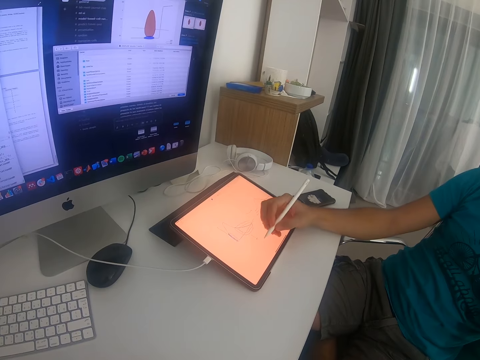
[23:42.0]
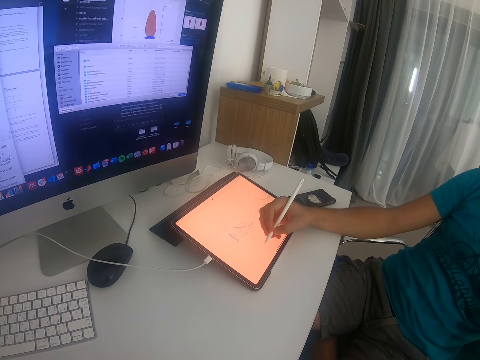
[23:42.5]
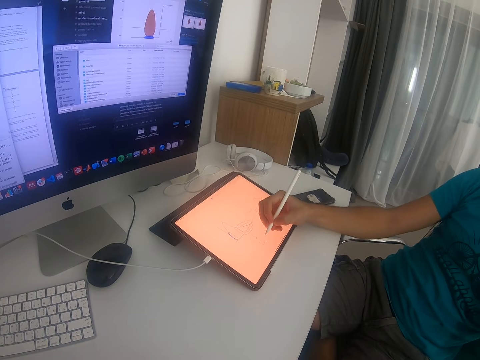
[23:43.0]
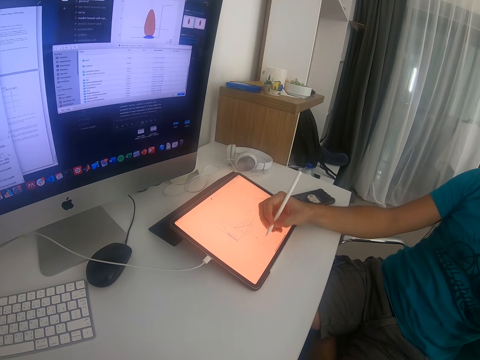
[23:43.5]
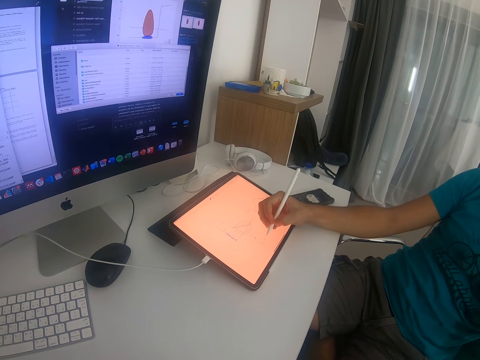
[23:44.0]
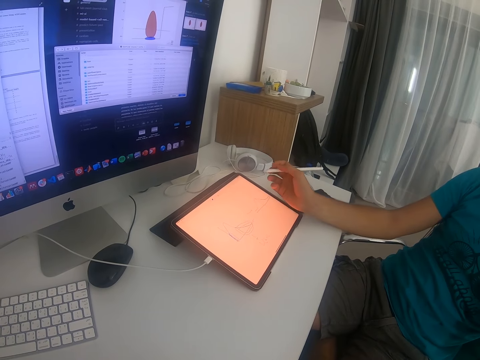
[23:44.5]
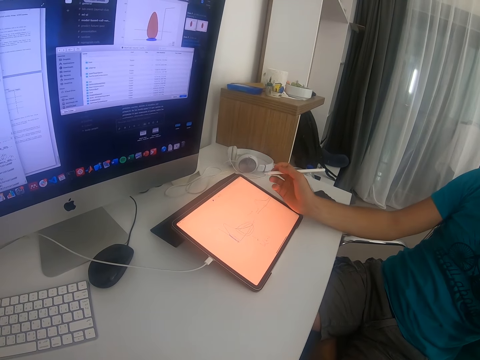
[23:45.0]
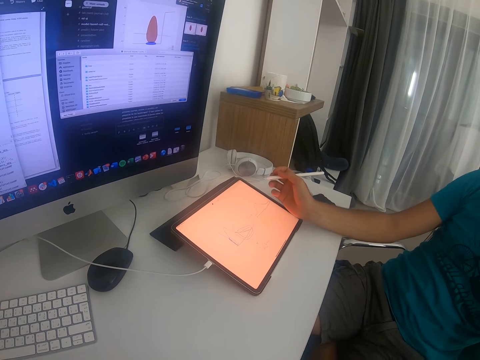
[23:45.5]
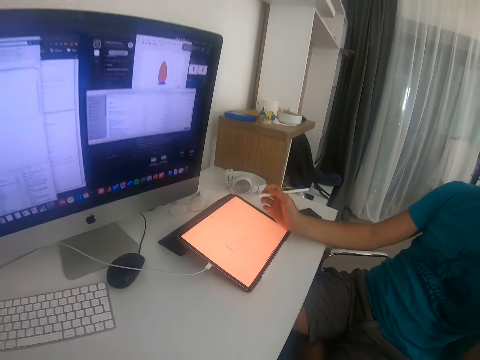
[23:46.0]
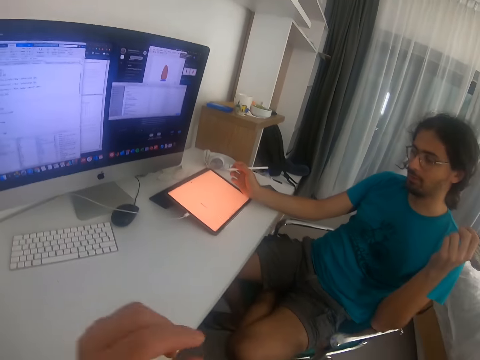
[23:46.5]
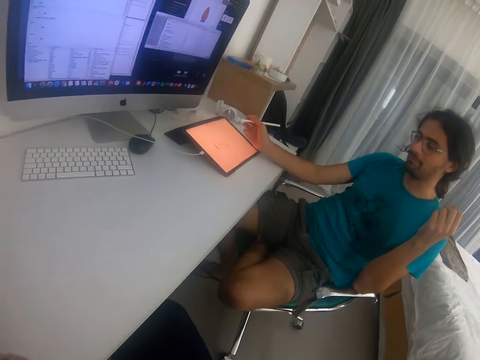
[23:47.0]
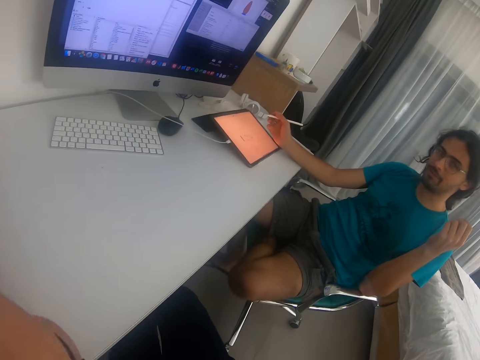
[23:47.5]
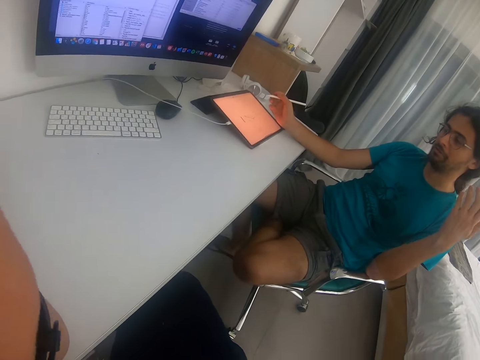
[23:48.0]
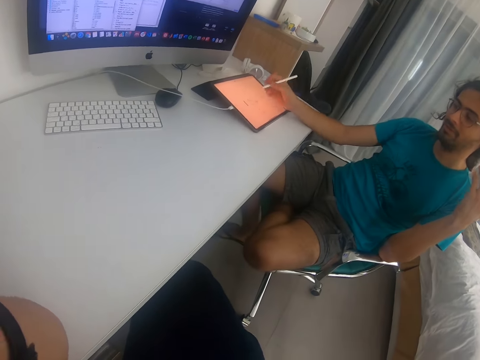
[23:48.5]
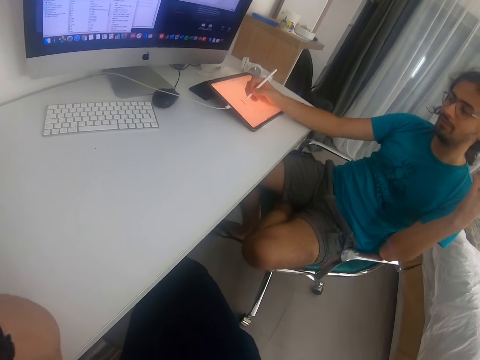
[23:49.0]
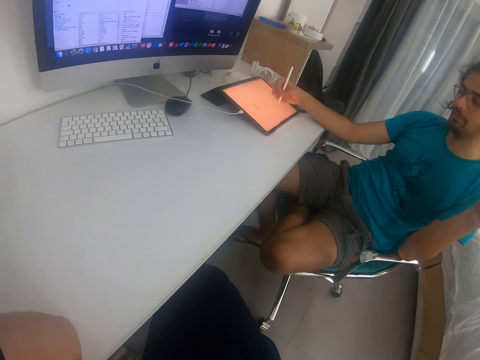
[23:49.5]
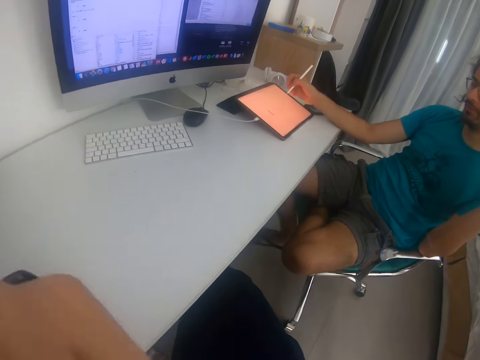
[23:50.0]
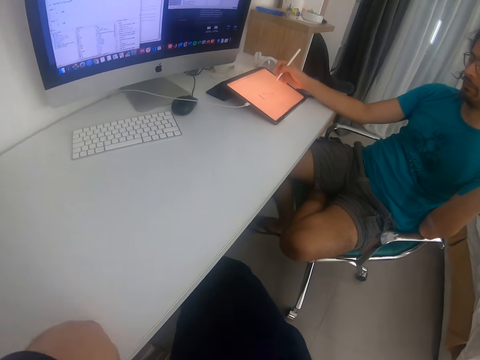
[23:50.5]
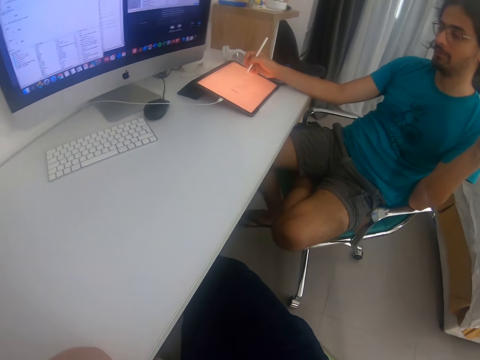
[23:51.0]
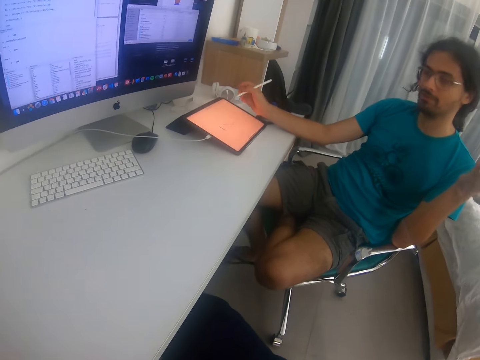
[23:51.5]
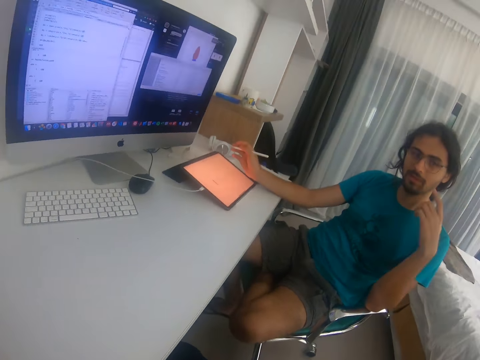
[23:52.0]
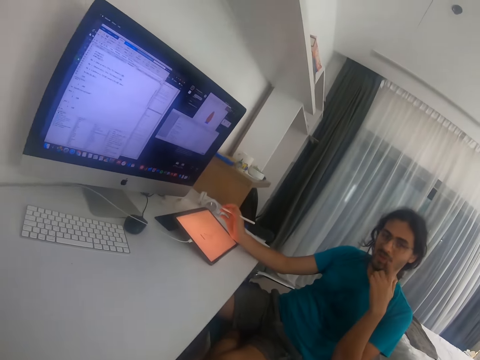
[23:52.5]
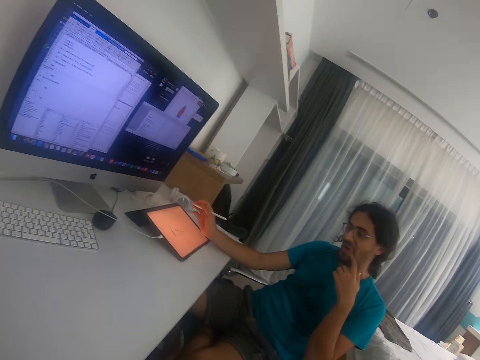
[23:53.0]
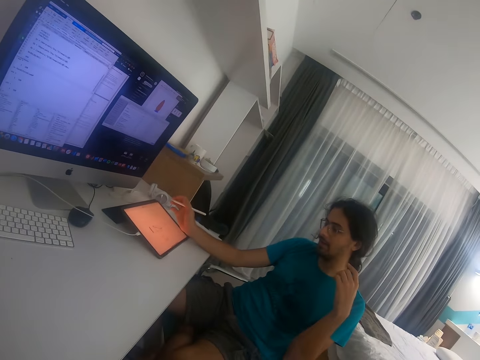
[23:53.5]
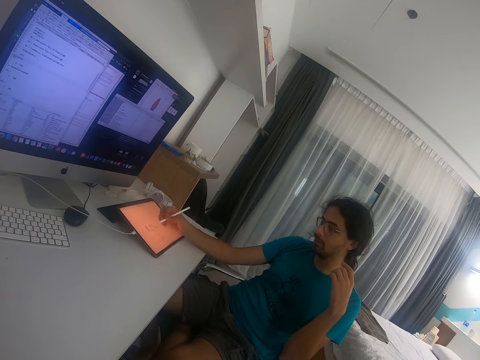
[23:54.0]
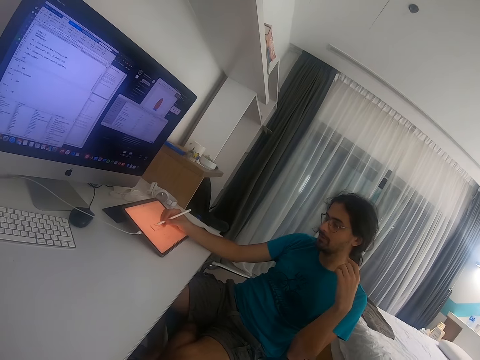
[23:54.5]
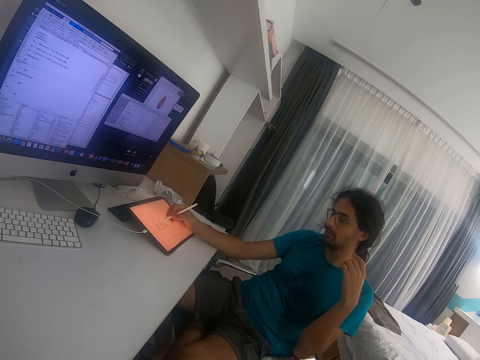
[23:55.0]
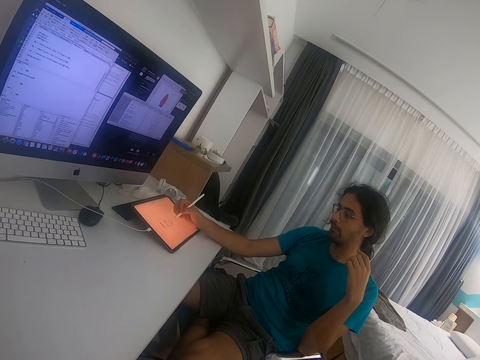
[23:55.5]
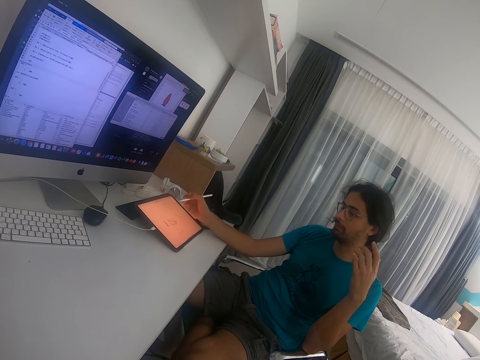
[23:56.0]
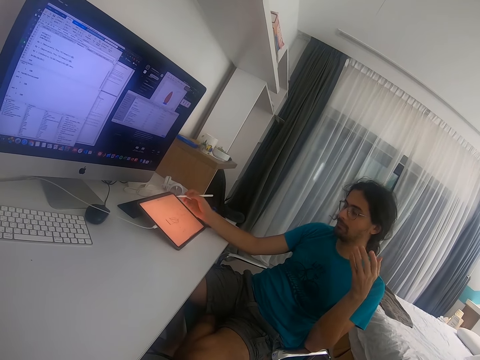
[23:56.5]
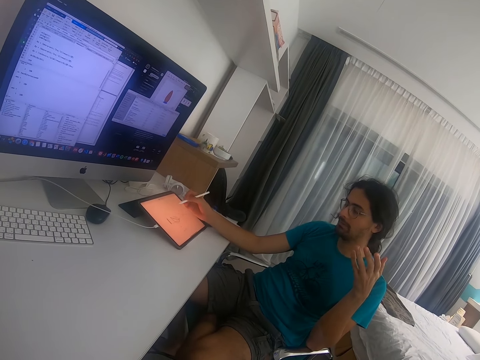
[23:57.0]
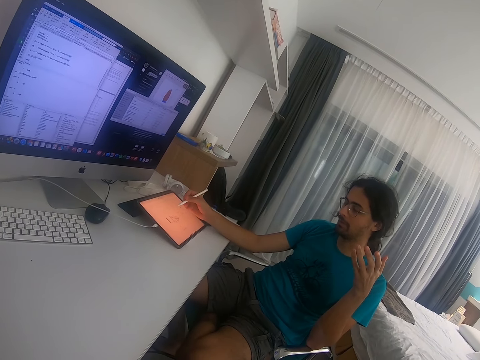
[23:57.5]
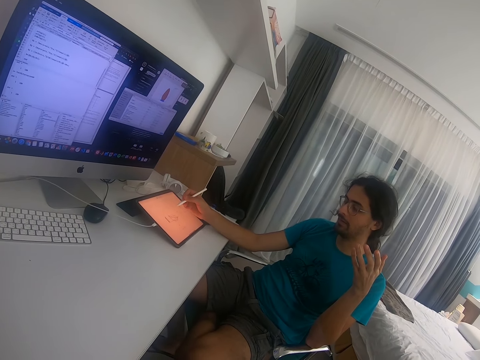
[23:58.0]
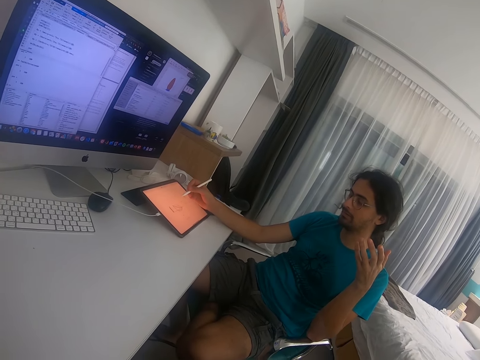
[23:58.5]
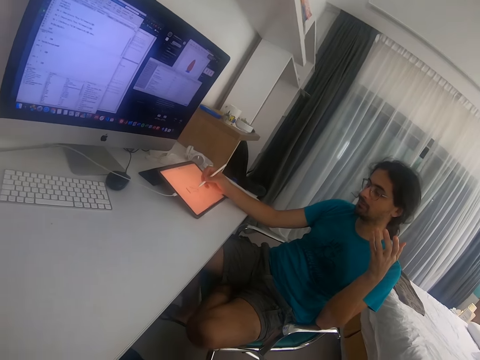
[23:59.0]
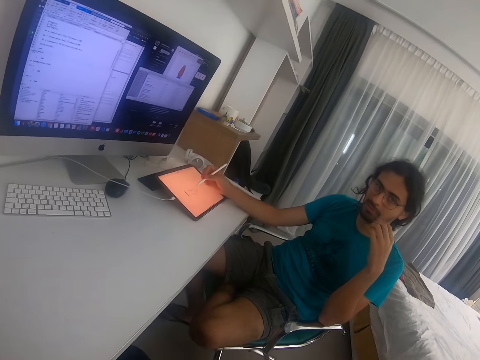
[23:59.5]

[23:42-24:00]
A man converses with the camera wearer. The camera wearer looks at the tablet and fixes the camera. The man operates the tablet and converses with the camera wearer. The camera wearer converses with the man. They look at the man, fix the camera, and look around the room. The man converses with the camera wearer and operates the tablet. The camera wearer converses with the man. The man writes in the tablet, operates the tablet, and converses with the camera wearer.

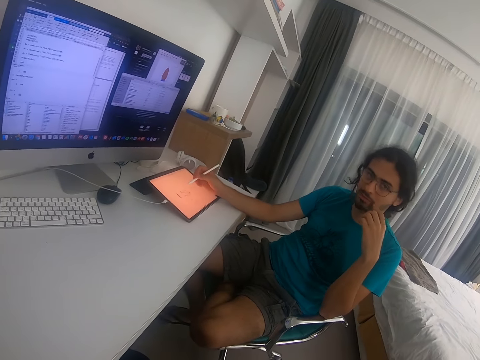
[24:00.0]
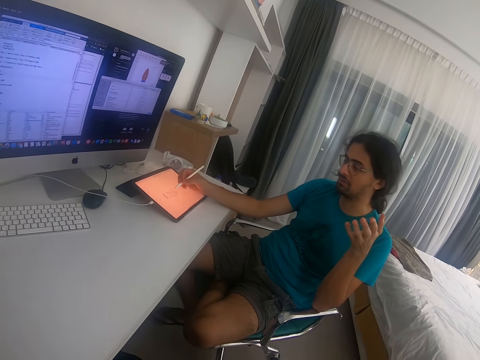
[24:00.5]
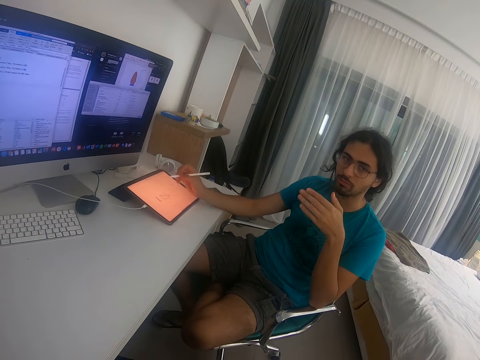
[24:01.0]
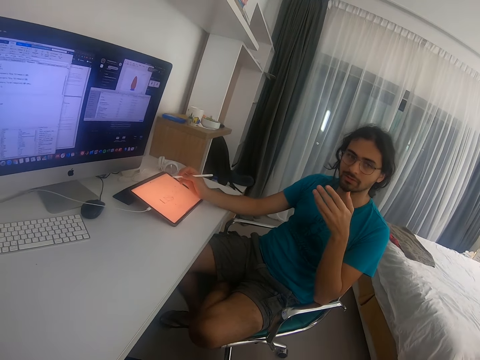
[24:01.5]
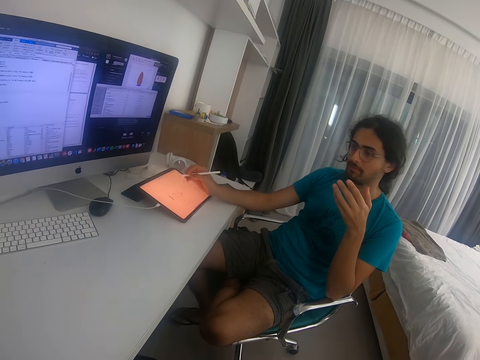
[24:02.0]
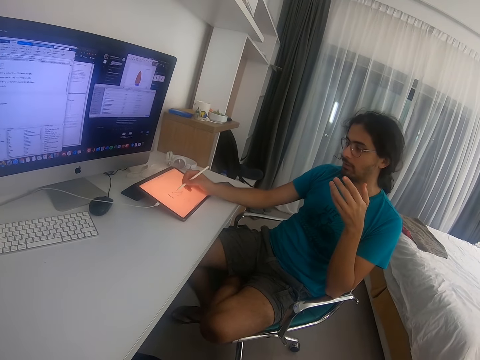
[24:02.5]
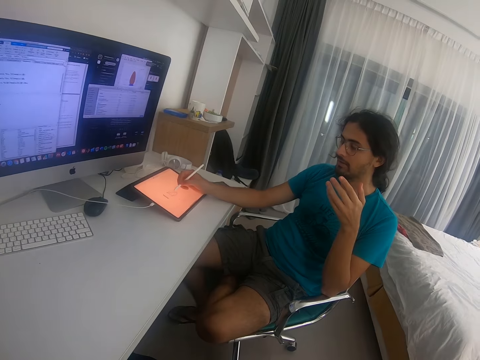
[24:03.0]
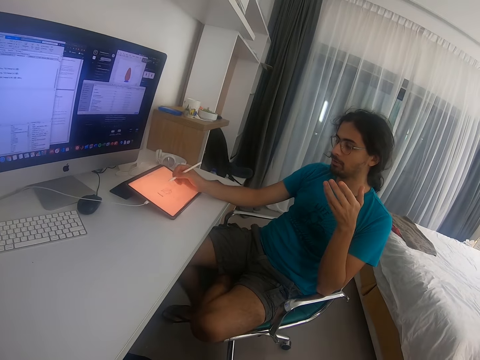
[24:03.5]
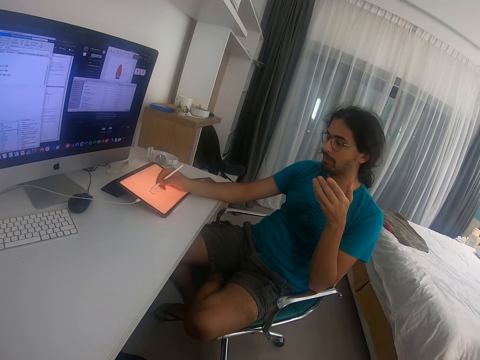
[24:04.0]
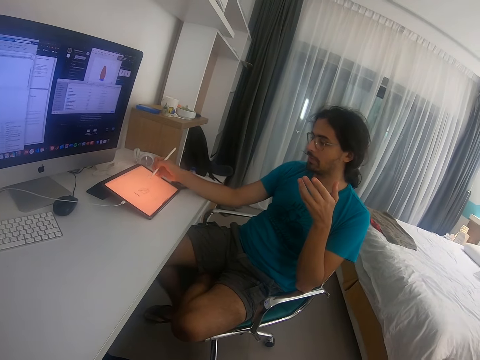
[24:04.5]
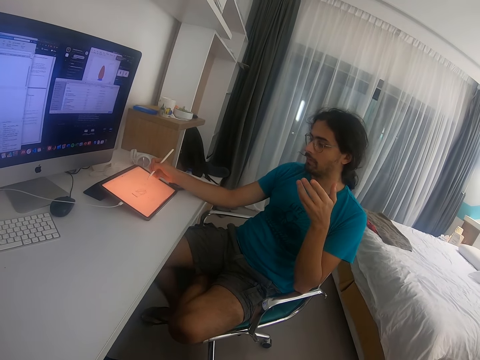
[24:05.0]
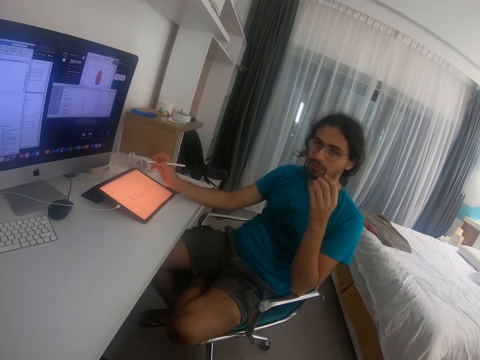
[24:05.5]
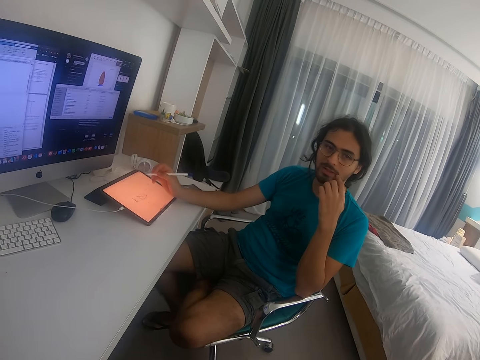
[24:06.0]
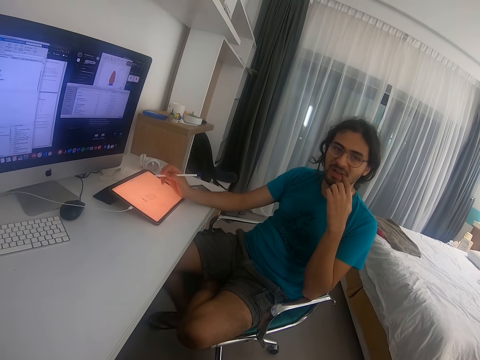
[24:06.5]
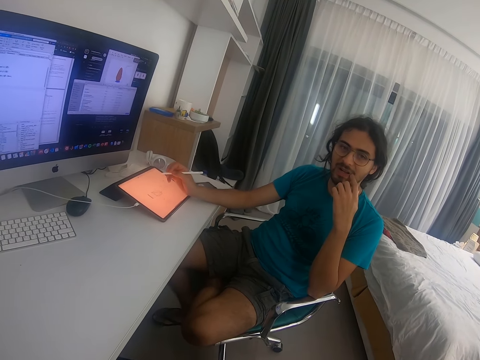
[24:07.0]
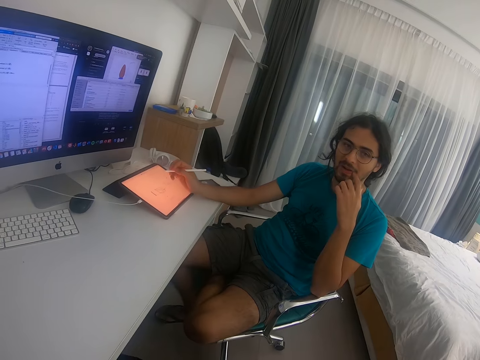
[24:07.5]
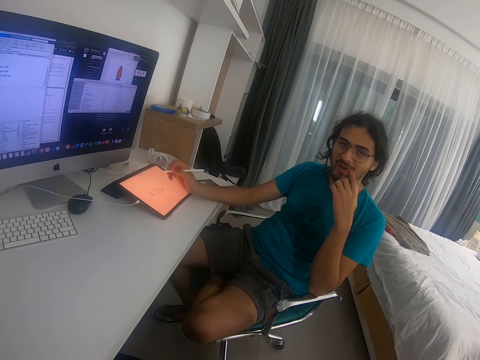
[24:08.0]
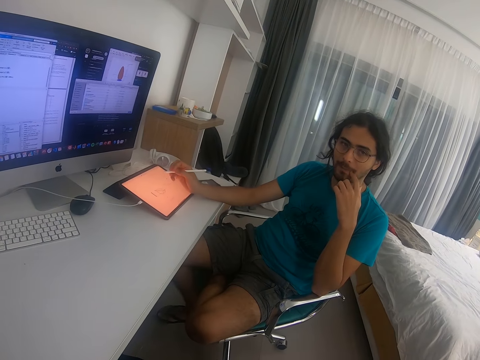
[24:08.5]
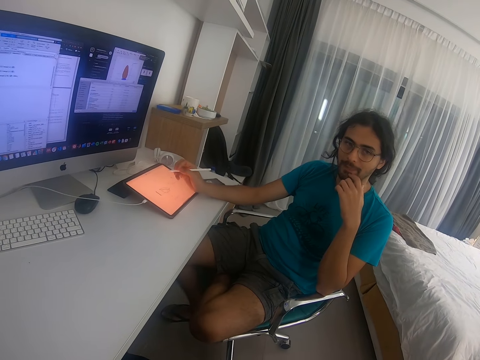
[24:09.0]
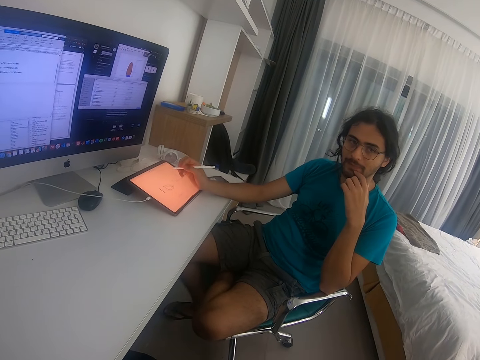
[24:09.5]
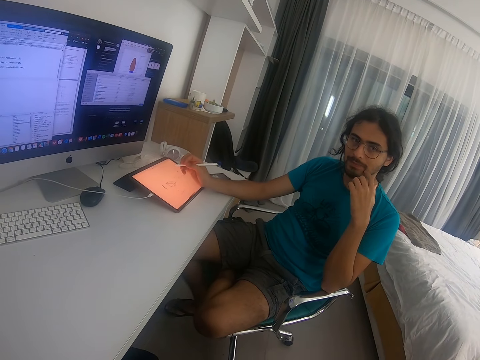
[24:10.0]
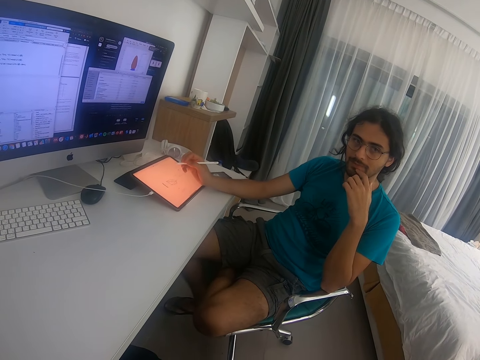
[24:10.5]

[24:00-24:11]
The camera wearer converses with a man. The man writes in the tablet and looks at the camera wearer.
